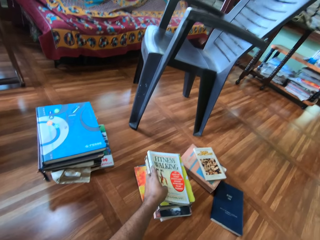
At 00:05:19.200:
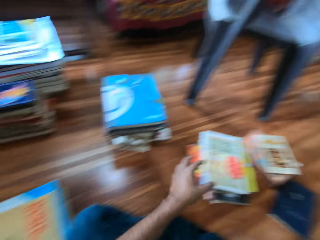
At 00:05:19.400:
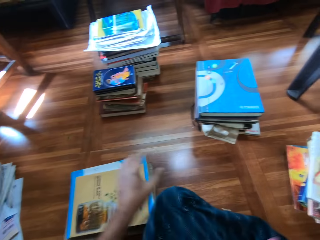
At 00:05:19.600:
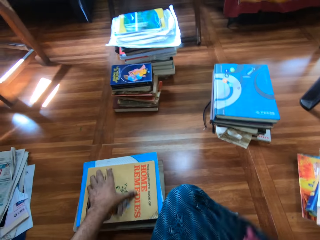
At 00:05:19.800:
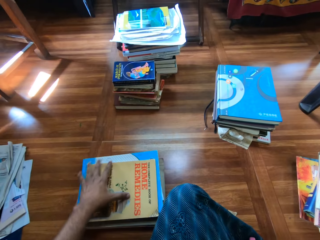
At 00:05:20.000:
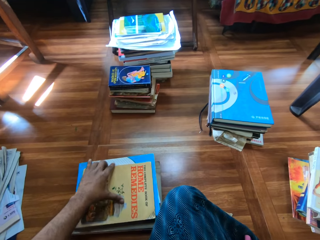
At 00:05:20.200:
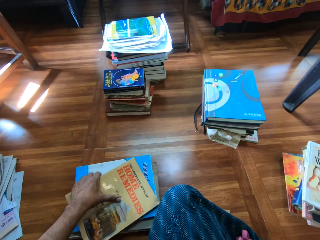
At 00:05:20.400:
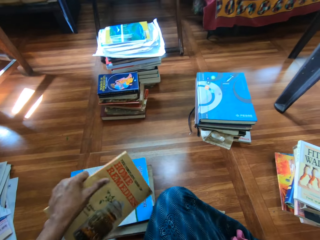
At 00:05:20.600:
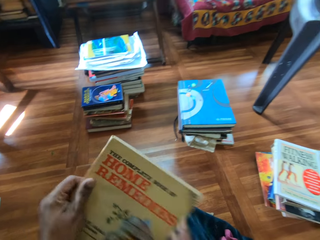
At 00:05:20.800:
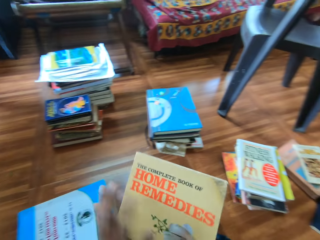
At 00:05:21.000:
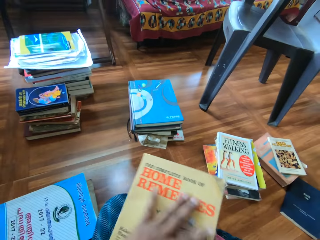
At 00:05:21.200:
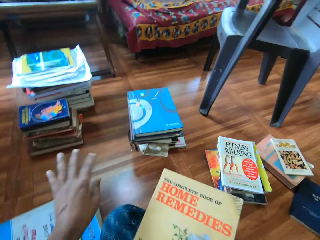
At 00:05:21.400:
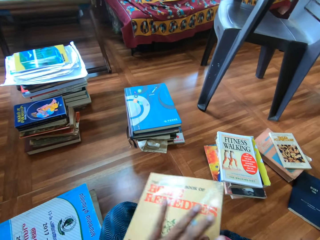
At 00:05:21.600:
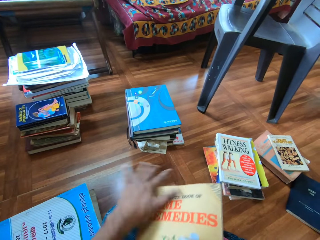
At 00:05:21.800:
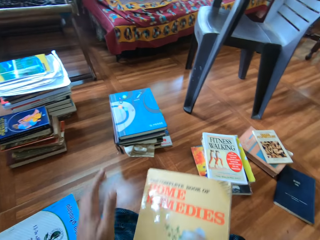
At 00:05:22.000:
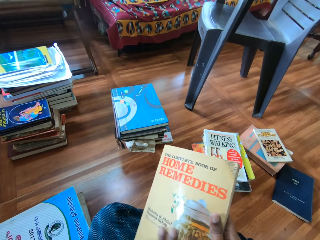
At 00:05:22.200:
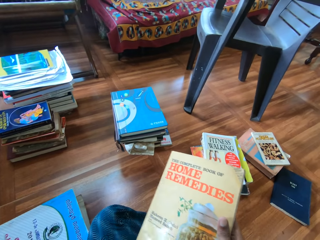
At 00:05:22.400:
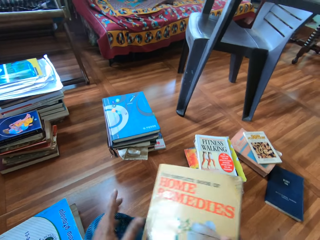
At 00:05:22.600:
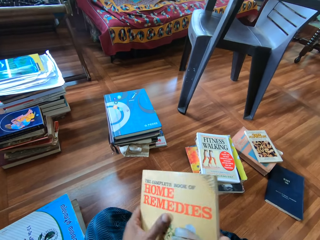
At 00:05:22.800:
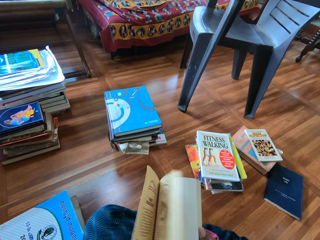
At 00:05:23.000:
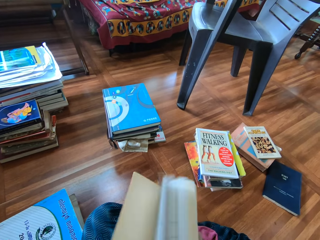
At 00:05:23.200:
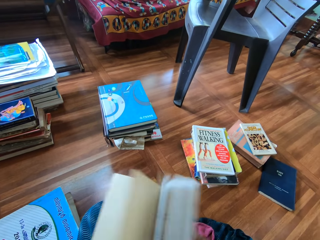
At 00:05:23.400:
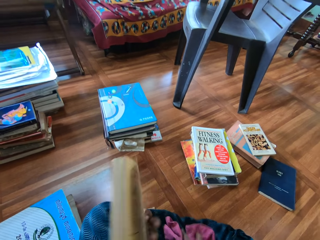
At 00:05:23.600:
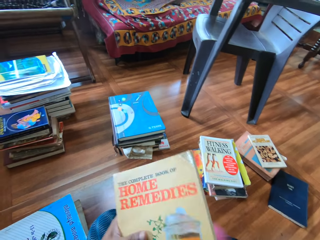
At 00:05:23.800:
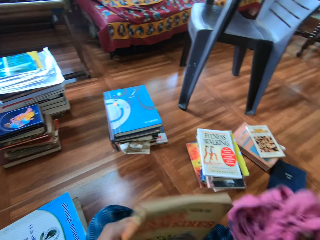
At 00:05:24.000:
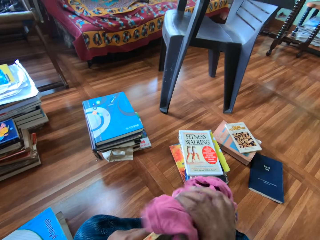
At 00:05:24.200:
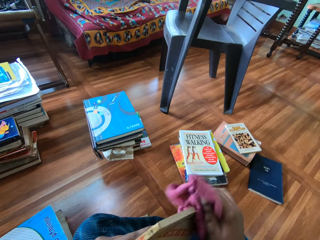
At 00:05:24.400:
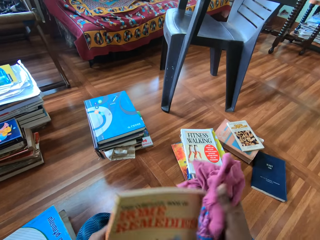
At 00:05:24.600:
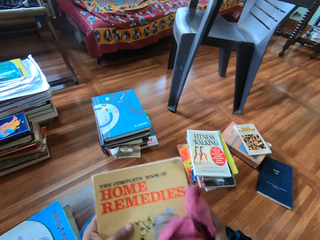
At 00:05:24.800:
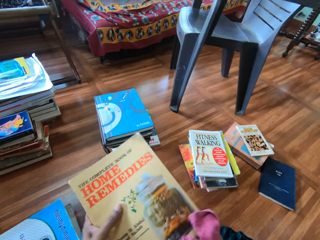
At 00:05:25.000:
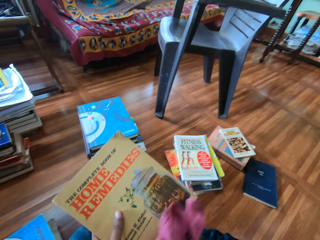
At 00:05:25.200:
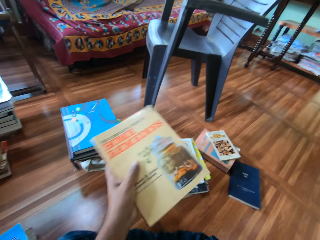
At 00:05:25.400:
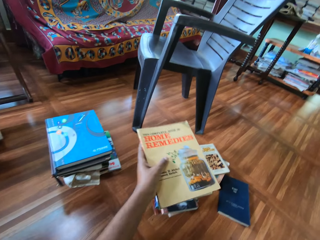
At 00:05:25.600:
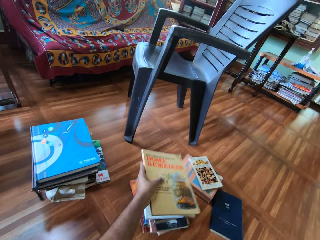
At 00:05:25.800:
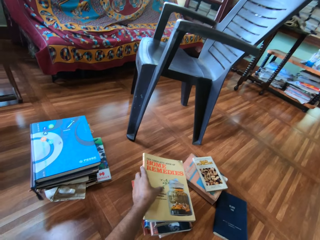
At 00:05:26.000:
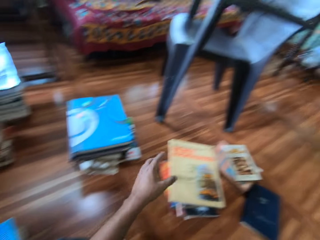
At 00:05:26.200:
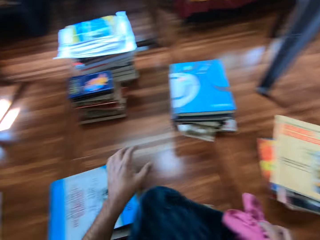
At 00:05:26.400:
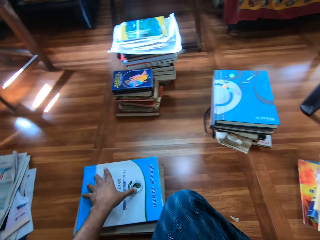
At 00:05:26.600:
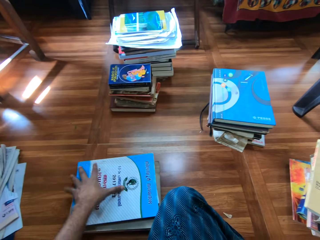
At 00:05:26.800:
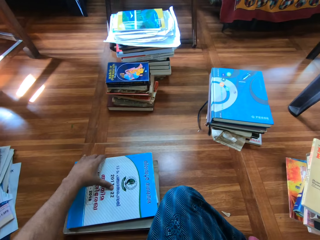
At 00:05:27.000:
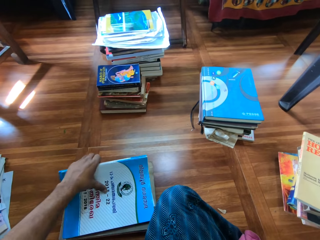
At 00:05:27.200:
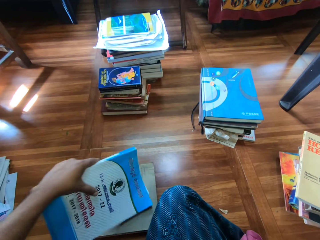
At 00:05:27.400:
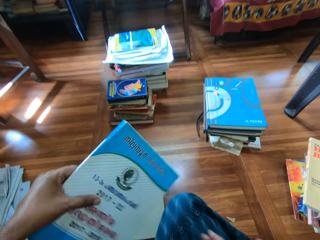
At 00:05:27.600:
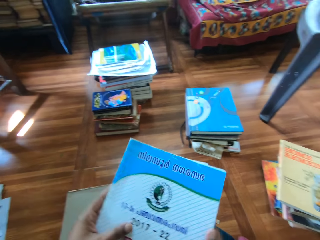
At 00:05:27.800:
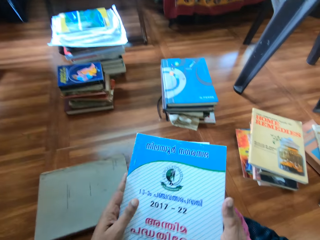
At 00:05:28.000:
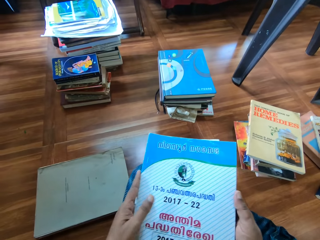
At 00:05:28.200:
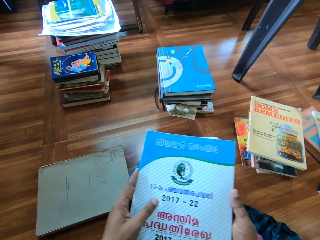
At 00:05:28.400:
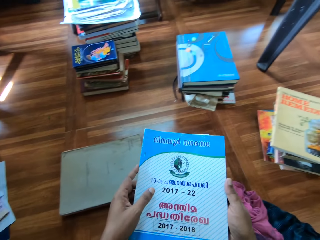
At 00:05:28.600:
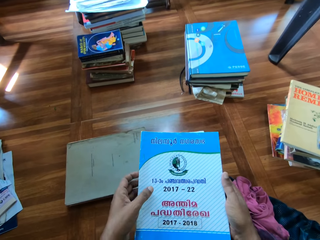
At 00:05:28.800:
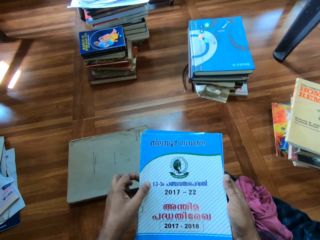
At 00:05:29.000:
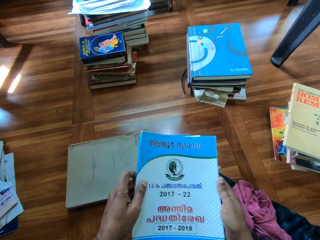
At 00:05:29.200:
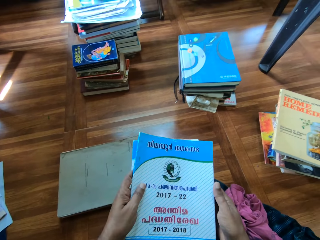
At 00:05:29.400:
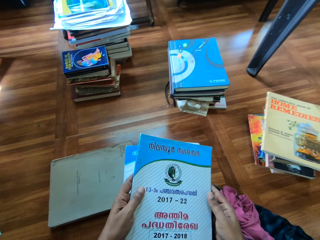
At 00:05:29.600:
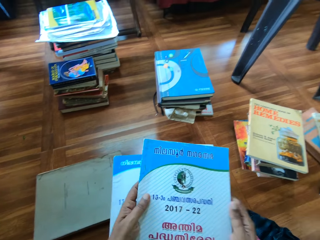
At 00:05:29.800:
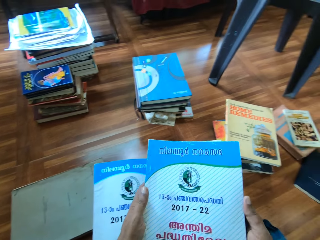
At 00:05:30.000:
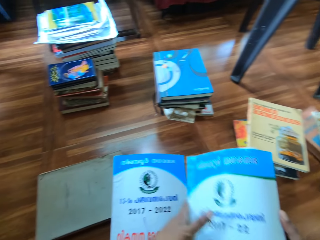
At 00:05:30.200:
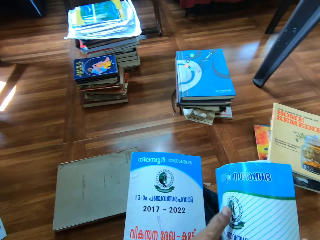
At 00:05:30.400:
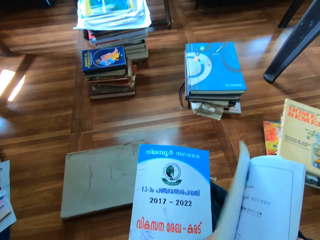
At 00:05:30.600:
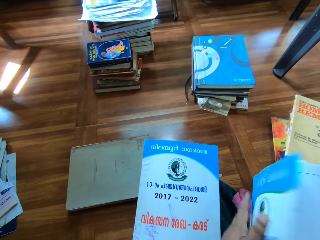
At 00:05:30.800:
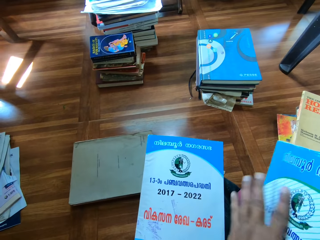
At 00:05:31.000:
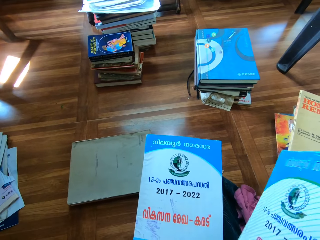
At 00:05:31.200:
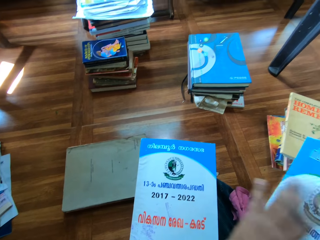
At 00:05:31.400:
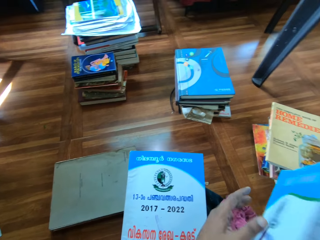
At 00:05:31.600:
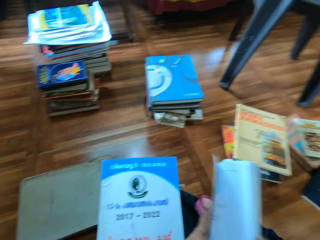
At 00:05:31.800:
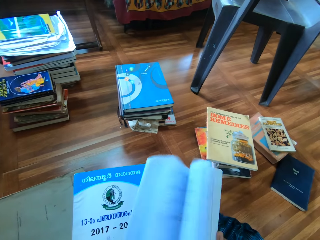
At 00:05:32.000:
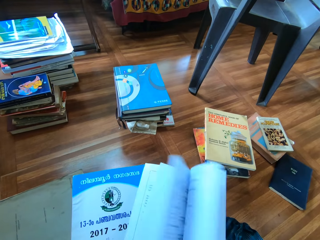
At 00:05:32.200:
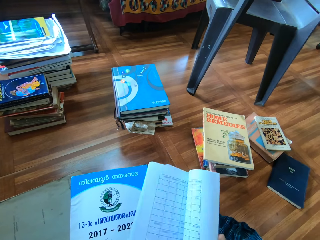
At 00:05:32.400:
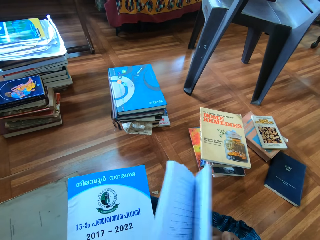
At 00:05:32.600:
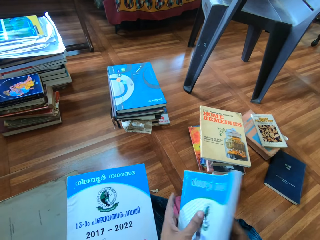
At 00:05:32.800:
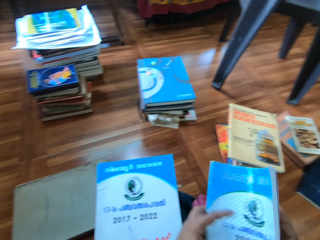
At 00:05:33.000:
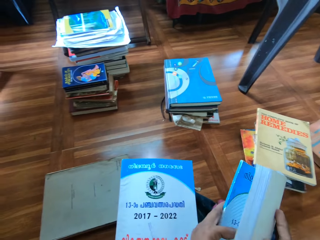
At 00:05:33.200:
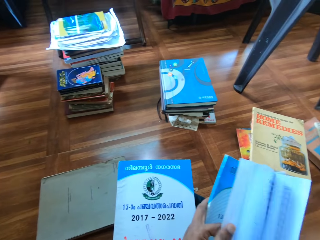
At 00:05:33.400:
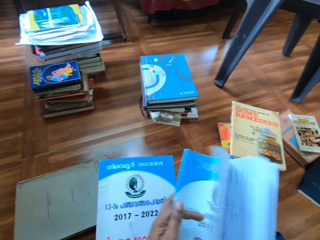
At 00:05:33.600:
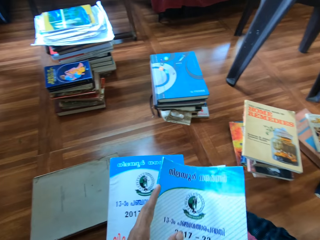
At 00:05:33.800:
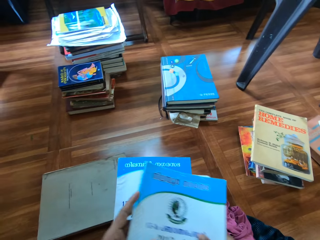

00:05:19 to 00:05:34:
The camera wearer drops the book on the pile of books with his left hand. He drops the piece of cloth on the floor with his right hand. He picks a book from the floor with his left hand. He holds the book with both hands. He dusts the book with his left hand. He moves his hand on the book. He flips the pages of the book with both hands. He opens the book. He picks the piece of cloth from the floor with his right hand. He cleans the book with the cloth in his right hand. He drops the book on the pile of books with his left hand. He drops the piece of cloth on the floor with his right hand. He picks some books from the floor with his left hand. He holds the books with both hands and drops the books on his leg with both hands. He picks a book from his leg with both hands. He flips the pages of the book with both hands. He opens the book. He dusts the book with his left hand. He flips the pages of the book with both hands. He opens the book.

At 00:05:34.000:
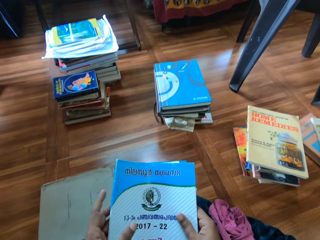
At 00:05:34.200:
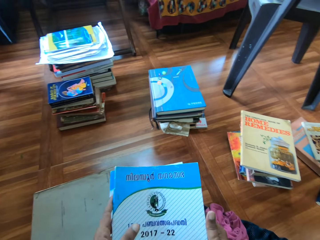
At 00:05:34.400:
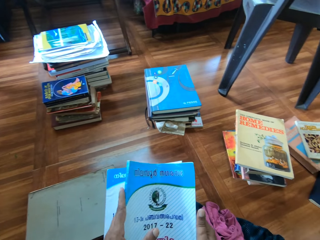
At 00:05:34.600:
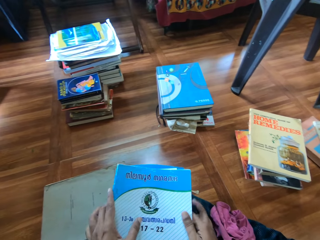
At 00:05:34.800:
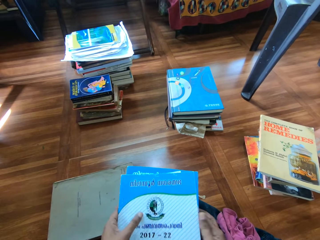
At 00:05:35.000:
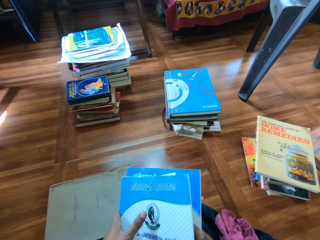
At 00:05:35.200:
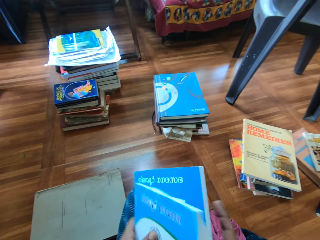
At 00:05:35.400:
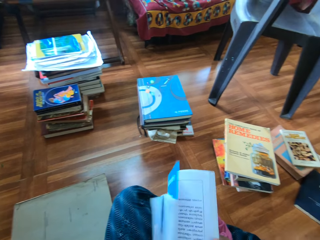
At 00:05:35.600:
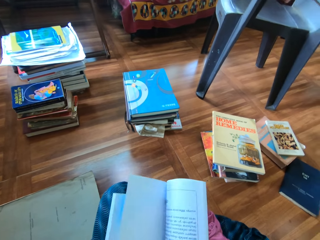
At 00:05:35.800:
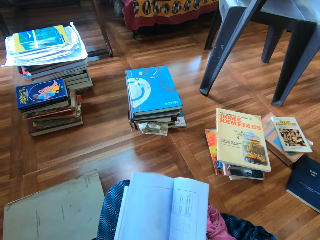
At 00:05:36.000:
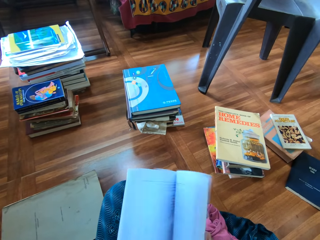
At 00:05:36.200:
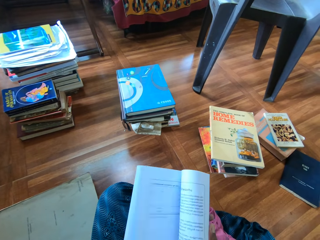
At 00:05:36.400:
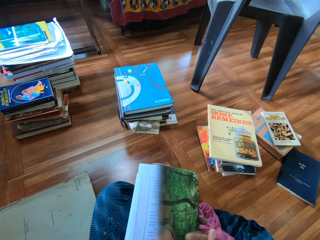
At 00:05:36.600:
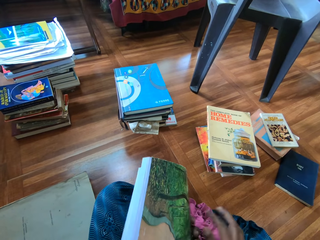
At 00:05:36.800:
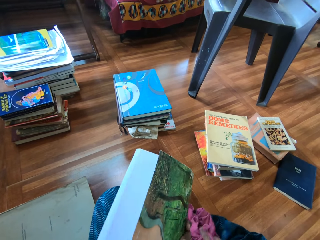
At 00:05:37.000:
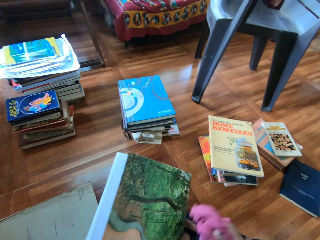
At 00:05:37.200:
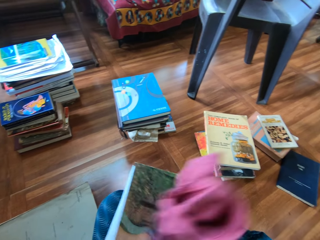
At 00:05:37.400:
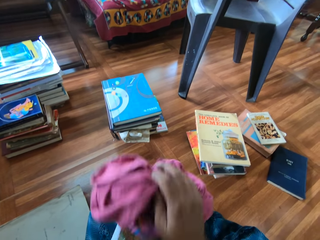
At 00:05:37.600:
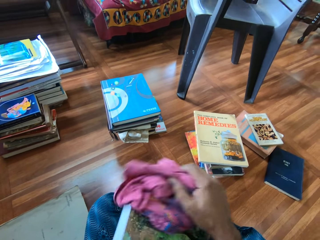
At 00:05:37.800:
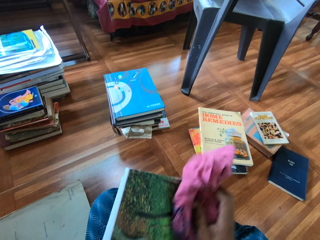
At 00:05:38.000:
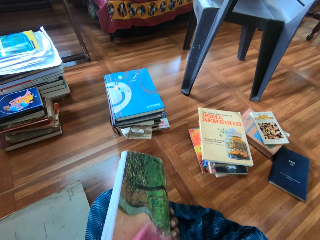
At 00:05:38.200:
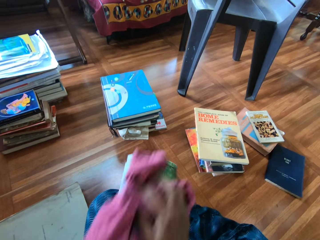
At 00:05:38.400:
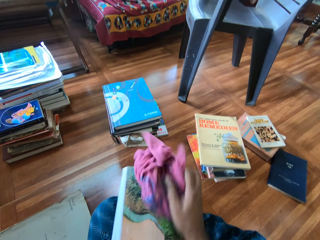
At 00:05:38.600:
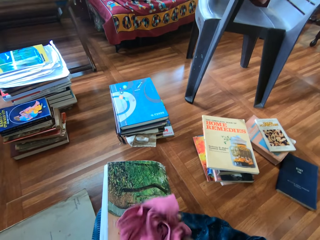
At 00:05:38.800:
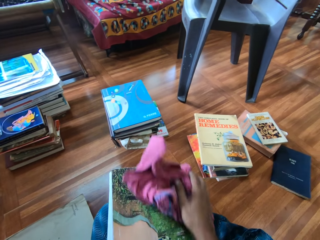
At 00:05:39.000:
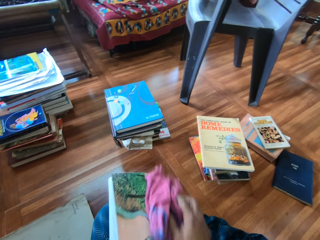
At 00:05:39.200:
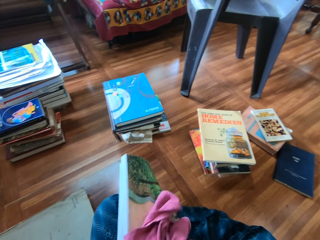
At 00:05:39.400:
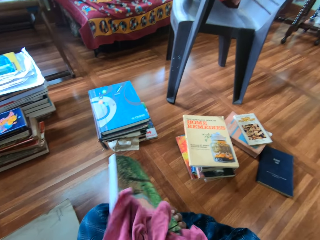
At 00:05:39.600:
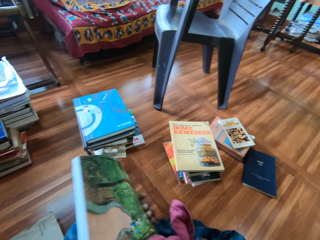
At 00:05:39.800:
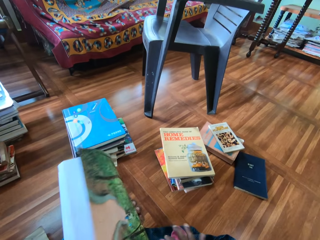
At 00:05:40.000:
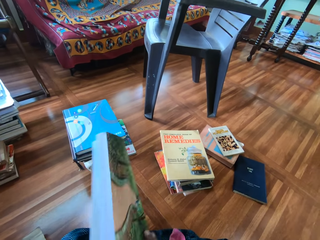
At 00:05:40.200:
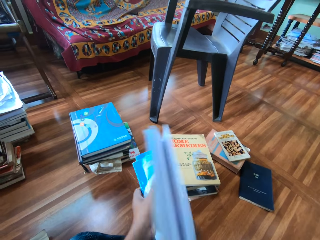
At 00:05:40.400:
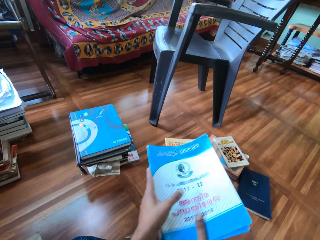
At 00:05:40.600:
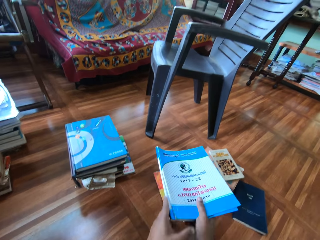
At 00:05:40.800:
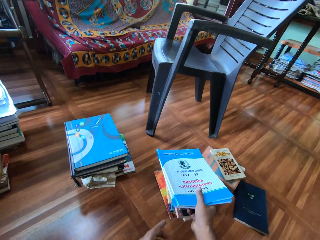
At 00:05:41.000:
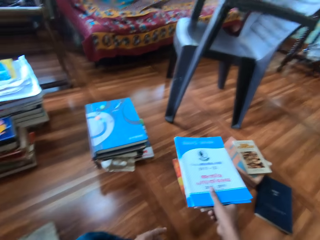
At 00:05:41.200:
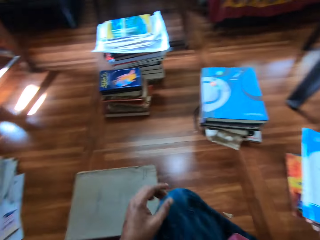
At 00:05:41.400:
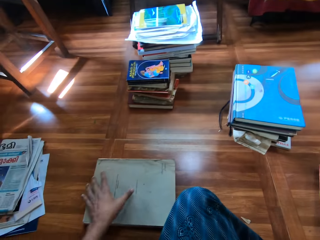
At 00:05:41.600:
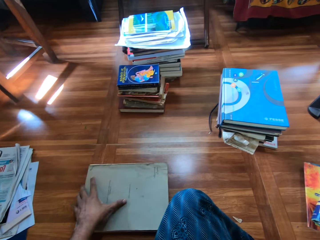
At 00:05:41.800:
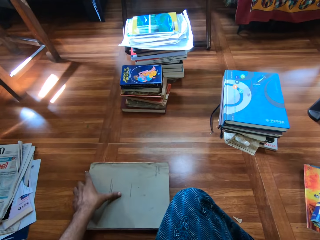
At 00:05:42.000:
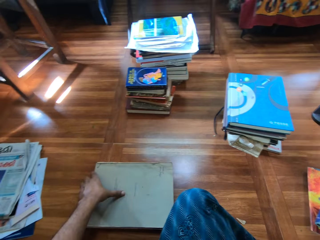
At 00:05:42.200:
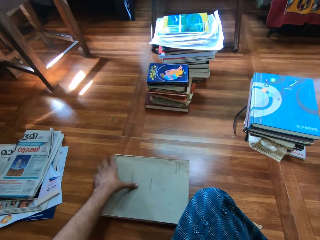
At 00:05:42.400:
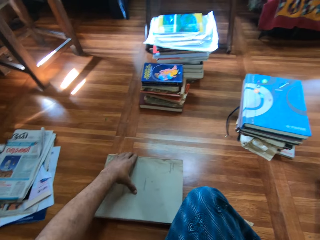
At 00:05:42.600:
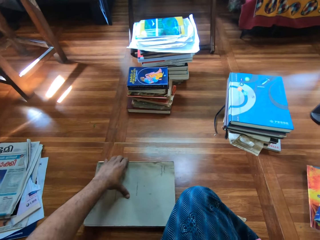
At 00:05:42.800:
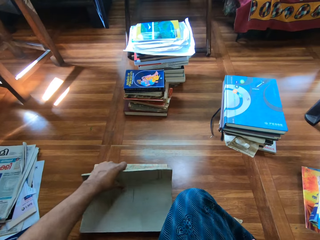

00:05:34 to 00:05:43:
The camera wearer drops the book on his leg with both hands. He picks the books from his leg with both hands. He opens the book. He flips the pages of the books with both hands. He picks the rag or cloth from the floor with his right hand. He cleans the books with the cloth in his right hand. He drops the piece of cloth on the floor with his right hand. He drops the book on the pile of books with his right hand. He picks a book from the floor with his left hand.
